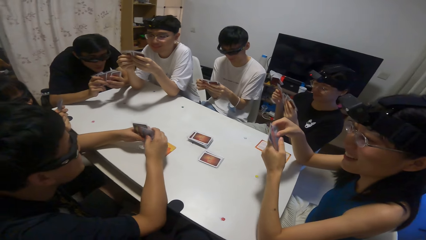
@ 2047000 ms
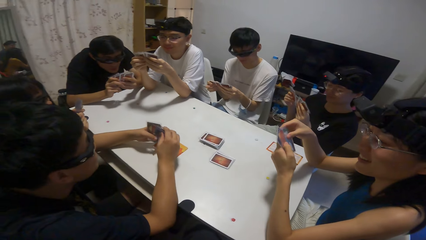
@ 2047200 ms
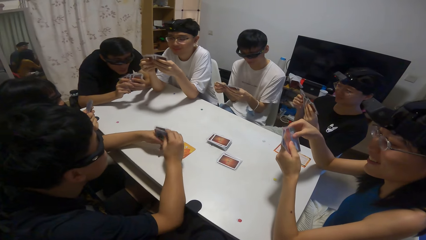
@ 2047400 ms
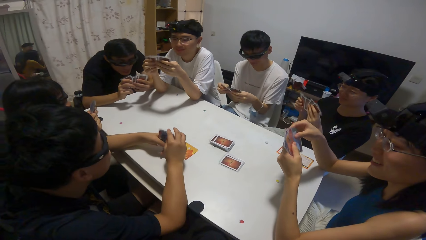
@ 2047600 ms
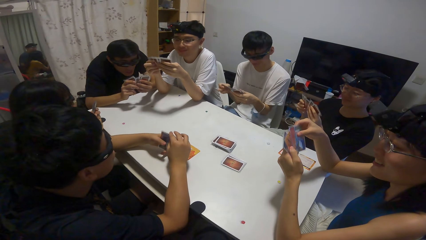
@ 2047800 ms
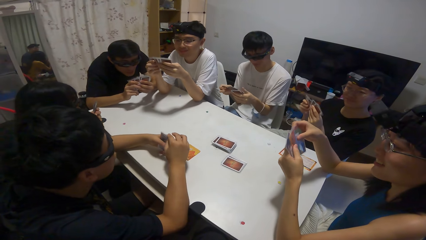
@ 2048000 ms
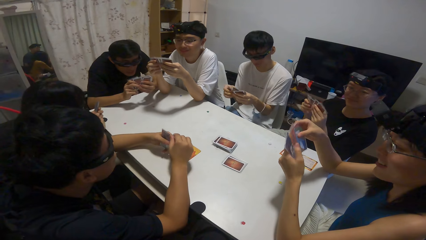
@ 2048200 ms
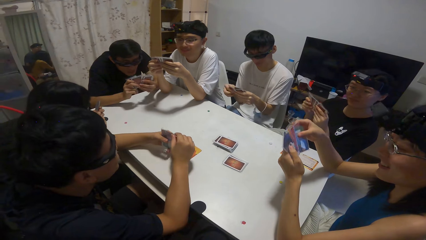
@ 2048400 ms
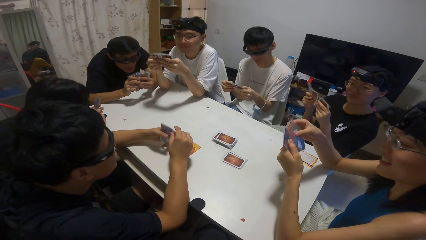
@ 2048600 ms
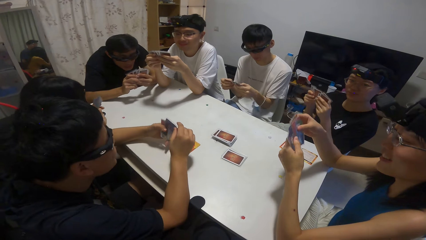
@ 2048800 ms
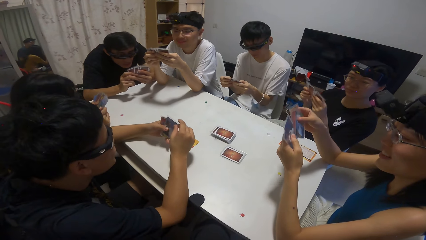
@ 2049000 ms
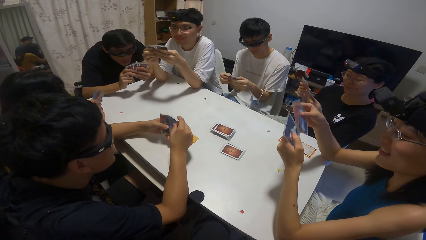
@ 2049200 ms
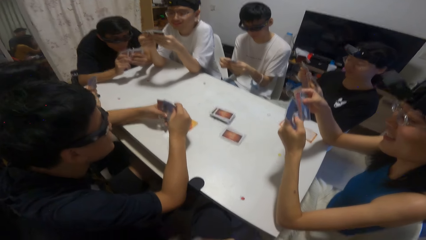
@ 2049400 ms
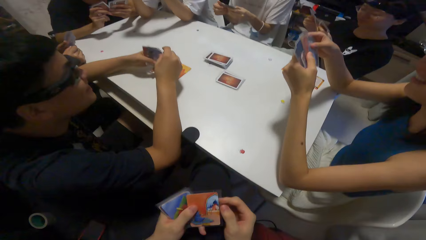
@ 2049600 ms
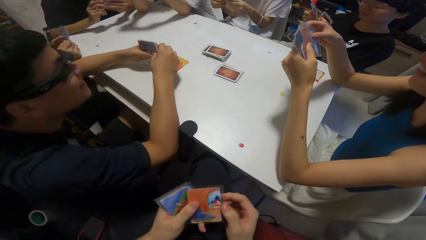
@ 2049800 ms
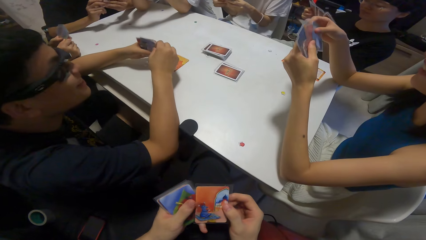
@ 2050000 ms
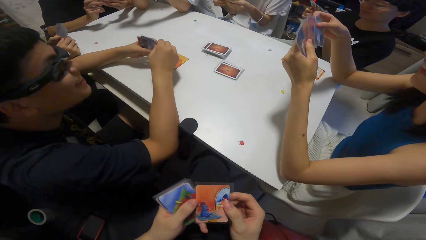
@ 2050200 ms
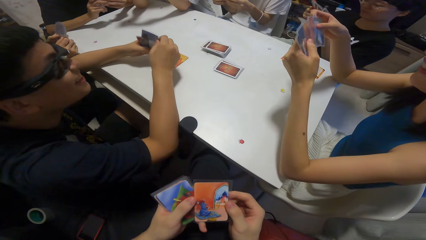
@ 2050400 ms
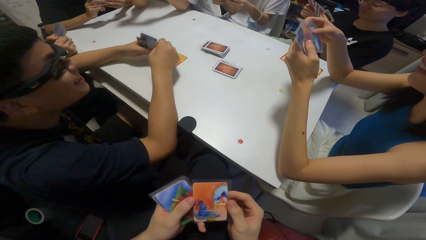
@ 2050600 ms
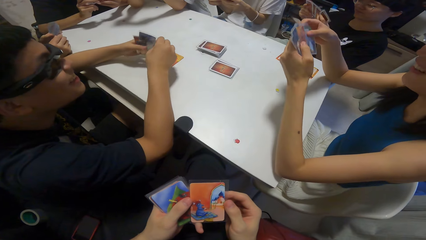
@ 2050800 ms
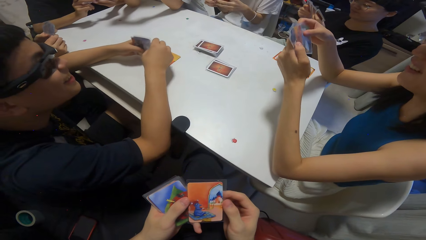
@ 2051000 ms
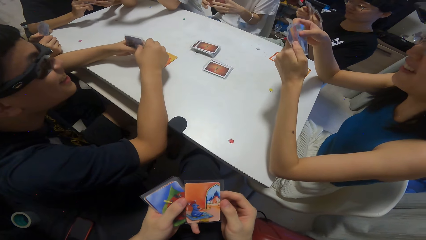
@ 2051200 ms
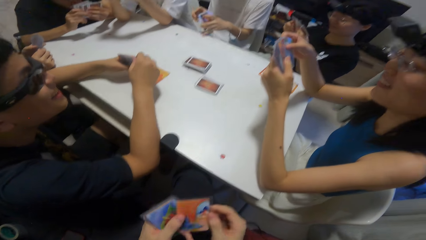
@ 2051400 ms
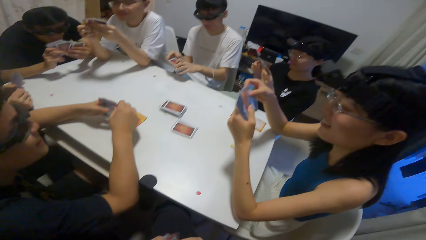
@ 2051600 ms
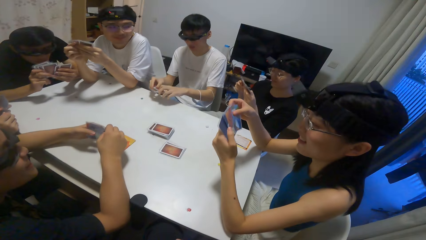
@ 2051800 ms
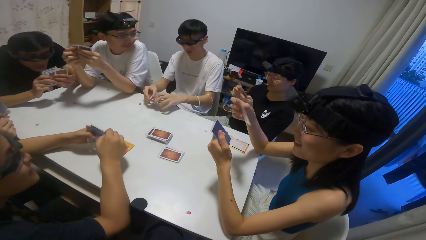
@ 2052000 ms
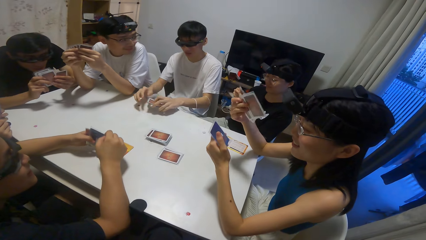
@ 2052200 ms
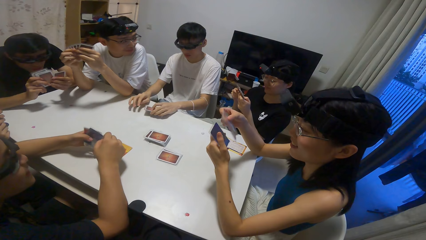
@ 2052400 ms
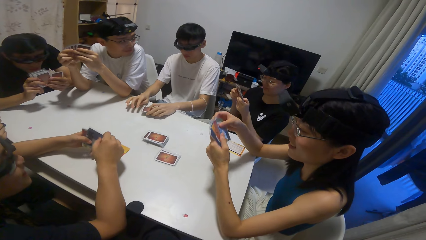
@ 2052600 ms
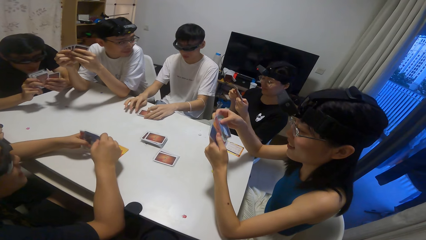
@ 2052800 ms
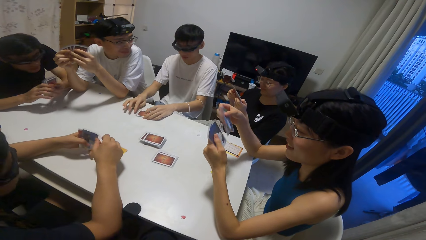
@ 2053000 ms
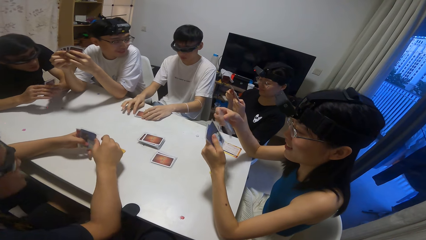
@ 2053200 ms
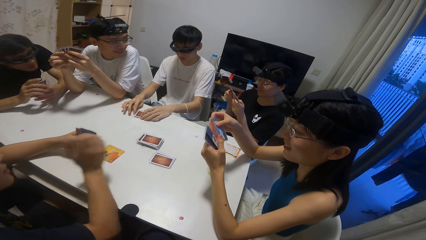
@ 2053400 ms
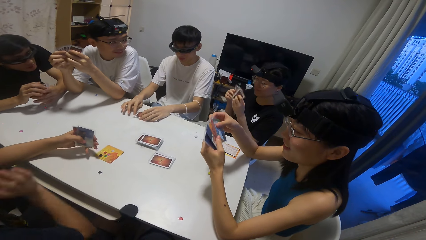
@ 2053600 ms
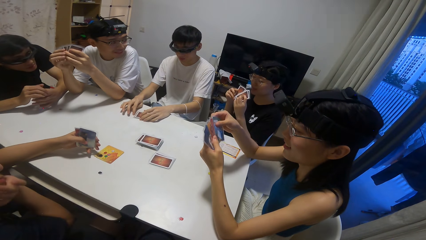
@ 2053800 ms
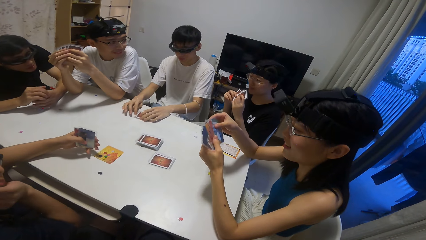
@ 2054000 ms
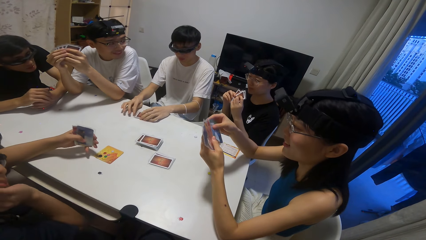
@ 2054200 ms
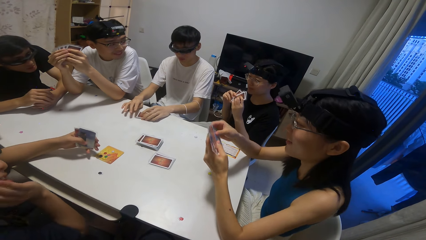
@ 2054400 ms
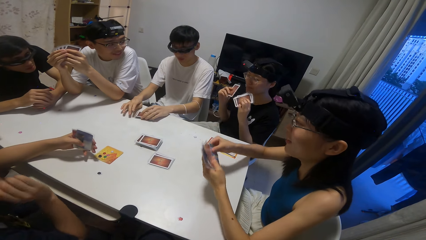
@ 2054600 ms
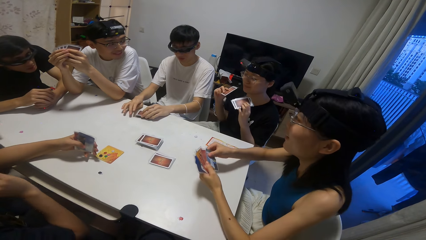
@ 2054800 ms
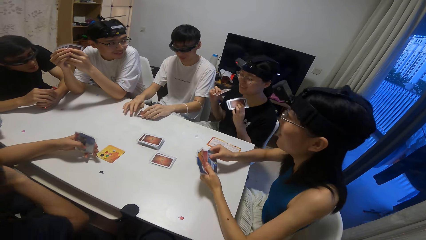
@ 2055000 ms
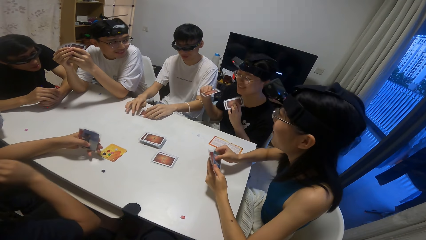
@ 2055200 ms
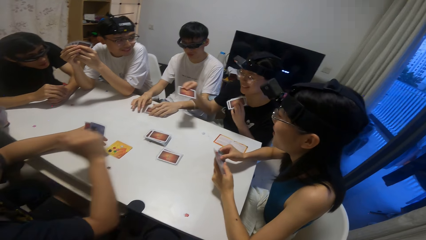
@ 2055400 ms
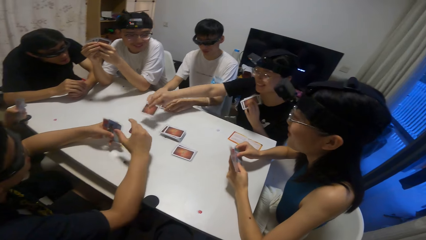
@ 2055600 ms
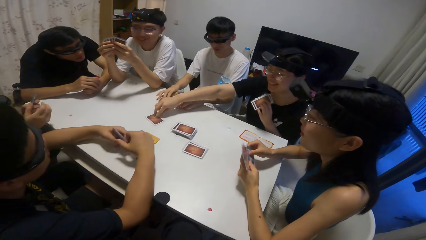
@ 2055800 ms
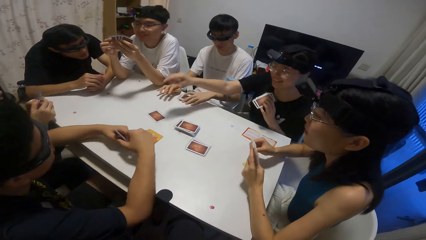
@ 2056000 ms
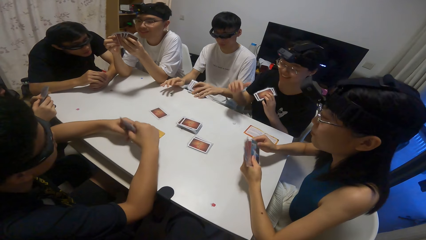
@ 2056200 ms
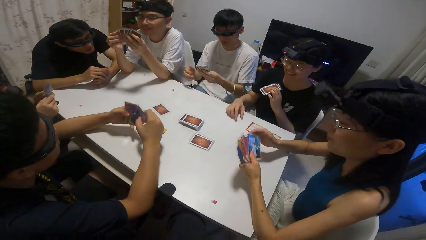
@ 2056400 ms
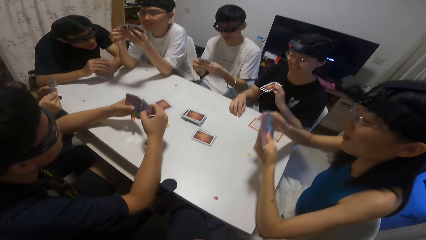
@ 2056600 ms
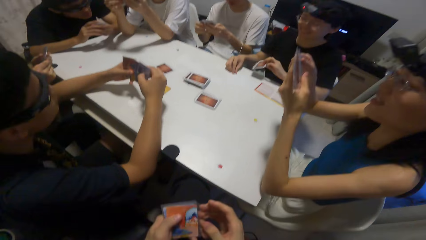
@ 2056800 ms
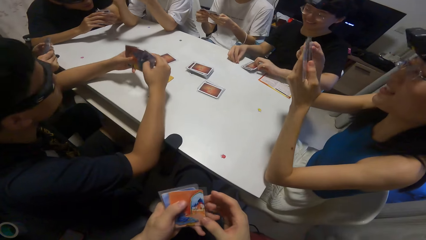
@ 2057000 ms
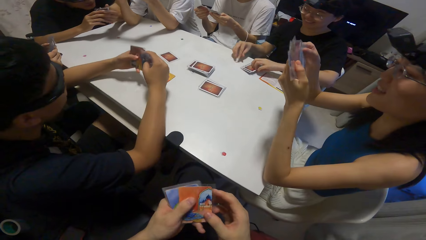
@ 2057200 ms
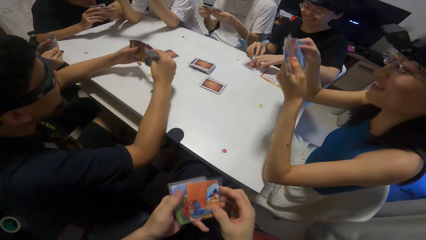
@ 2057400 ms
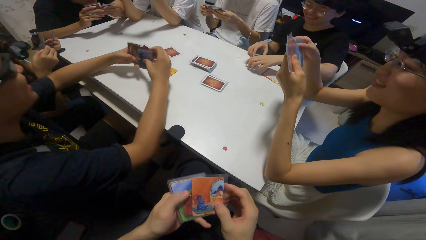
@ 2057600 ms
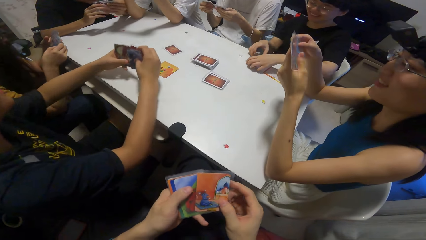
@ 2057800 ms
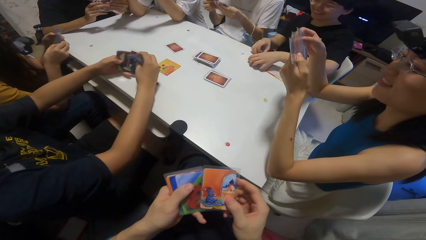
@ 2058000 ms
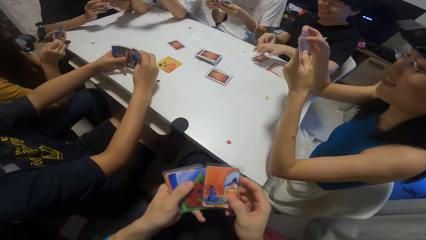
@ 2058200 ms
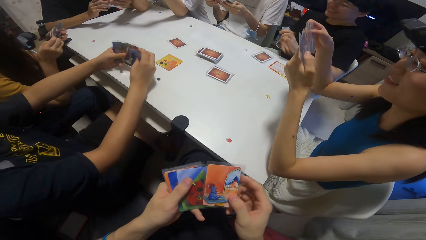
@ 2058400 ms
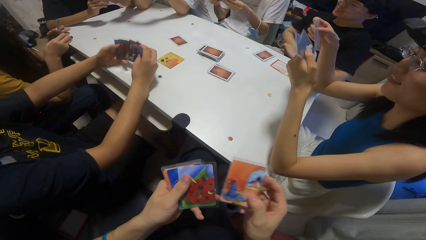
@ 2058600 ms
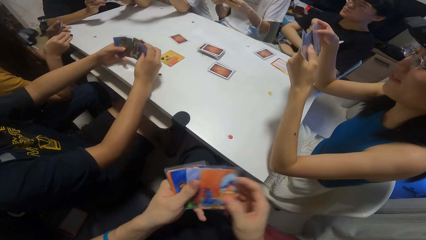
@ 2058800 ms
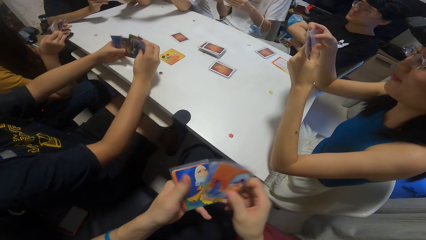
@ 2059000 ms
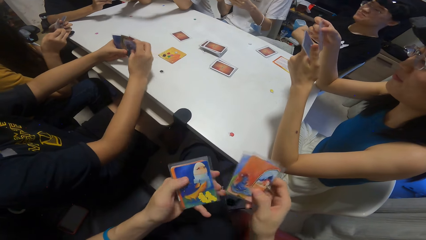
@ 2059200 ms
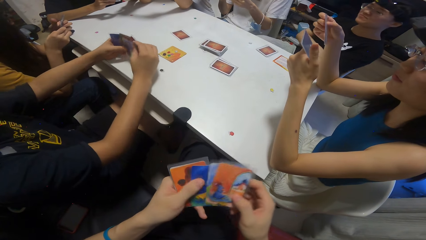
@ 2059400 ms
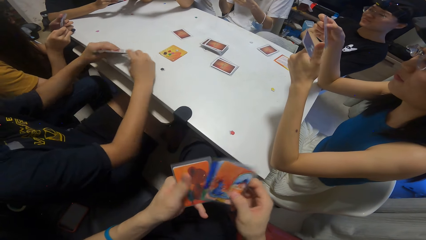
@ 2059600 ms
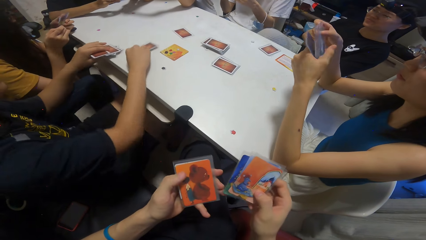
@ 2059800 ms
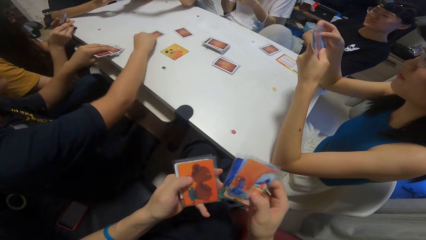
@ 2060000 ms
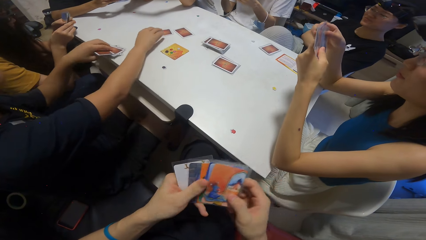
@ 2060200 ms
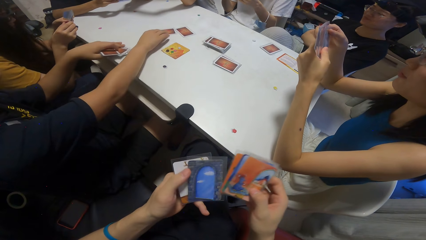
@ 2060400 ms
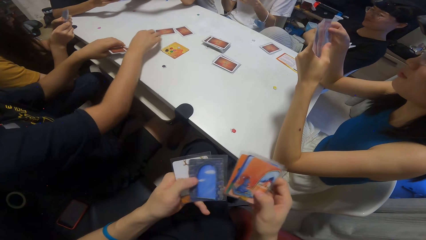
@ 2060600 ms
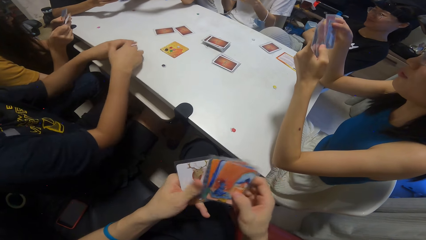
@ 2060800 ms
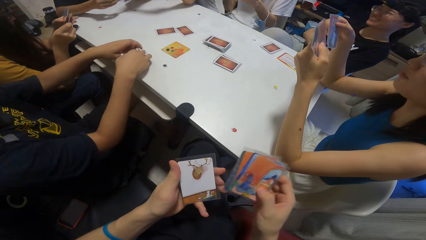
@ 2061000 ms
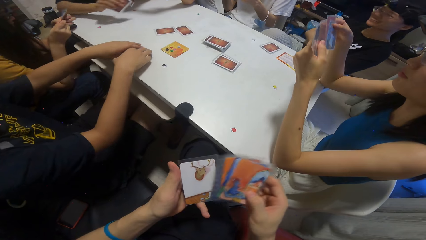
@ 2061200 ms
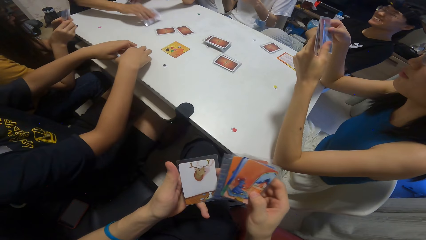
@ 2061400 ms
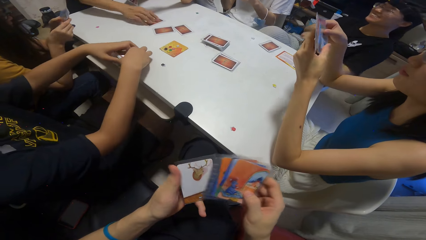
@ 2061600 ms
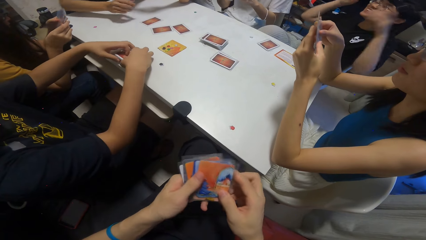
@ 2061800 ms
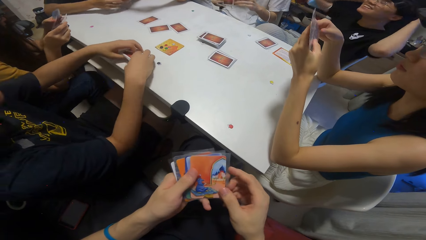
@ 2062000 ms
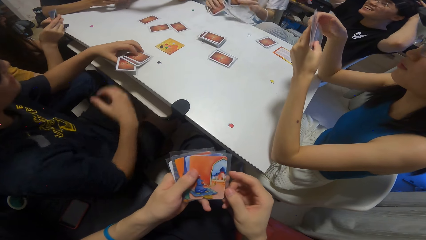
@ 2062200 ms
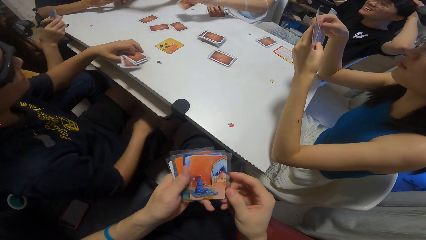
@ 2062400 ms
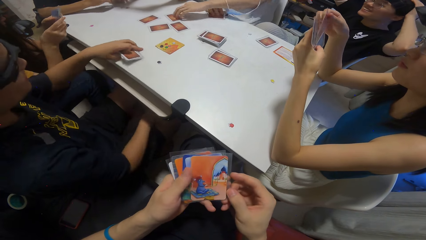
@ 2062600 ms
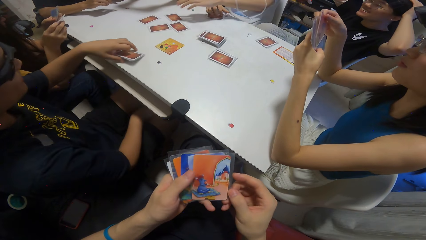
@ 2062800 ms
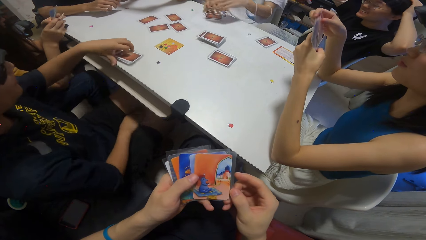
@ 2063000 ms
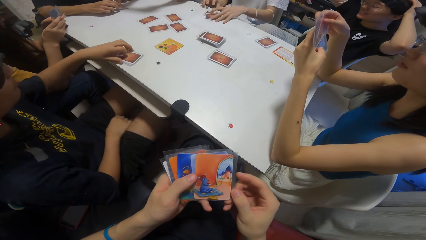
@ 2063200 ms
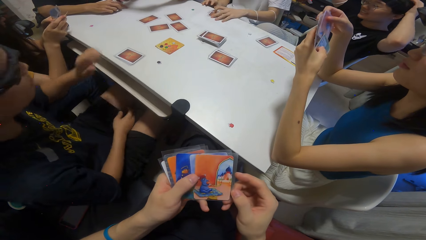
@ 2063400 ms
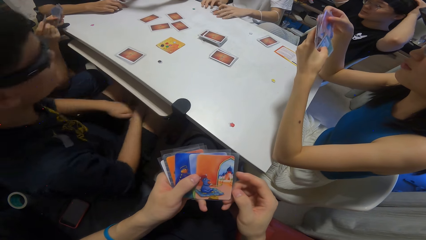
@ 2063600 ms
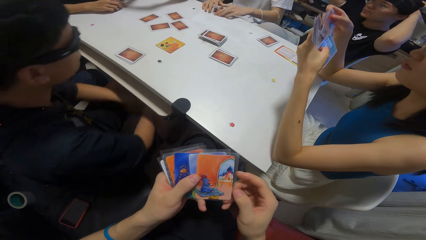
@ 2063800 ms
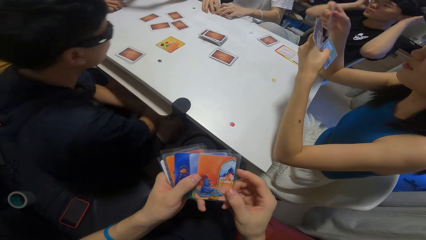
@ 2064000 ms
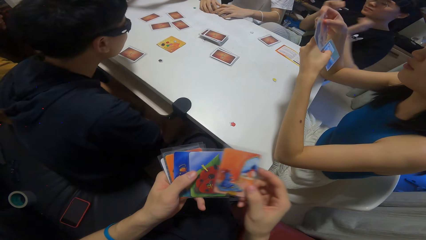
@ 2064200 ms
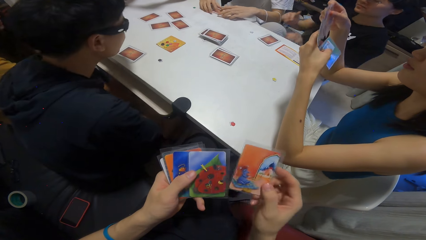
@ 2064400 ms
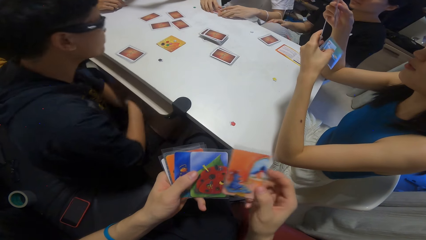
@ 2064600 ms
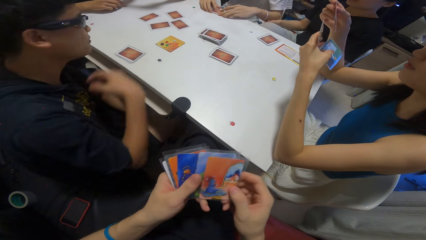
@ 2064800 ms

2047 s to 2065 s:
A man shuffles playing cards. Another man shuffles the playing cards. A woman shuffles the playing cards. The camera wearer shuffles the playing cards. A man drops his cards on the table. A man places a playing card on the table. A woman drops a card on the table. A man shuffles the playing cards. A man drops a card on the table. Another man drops a card on the table. A man holds the playing cards. A man drops a card on the table.
